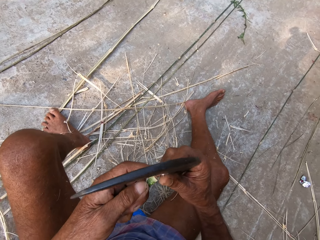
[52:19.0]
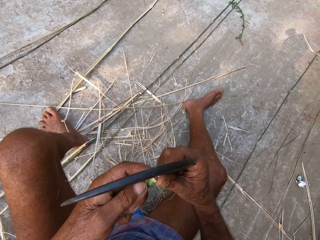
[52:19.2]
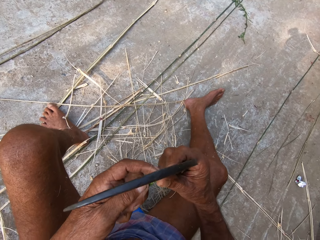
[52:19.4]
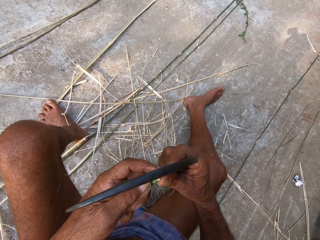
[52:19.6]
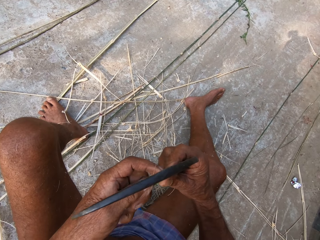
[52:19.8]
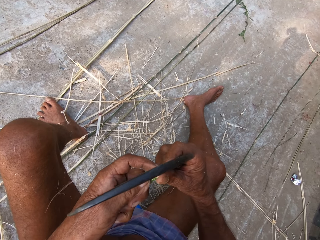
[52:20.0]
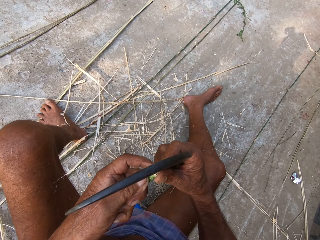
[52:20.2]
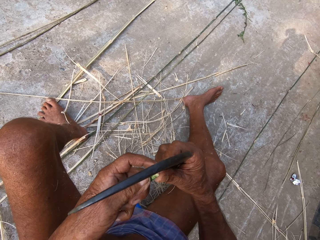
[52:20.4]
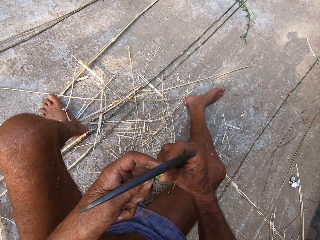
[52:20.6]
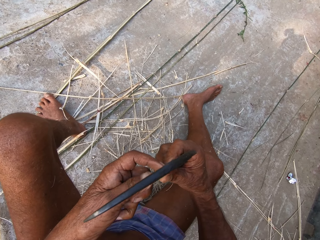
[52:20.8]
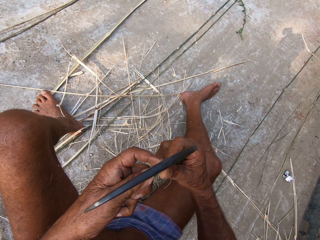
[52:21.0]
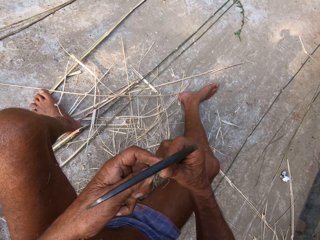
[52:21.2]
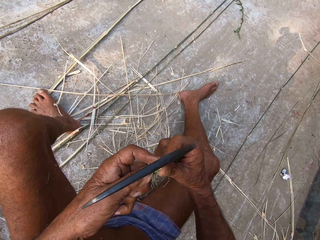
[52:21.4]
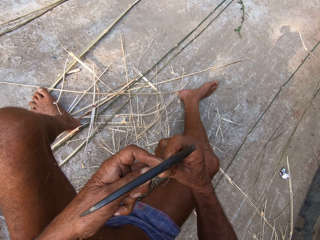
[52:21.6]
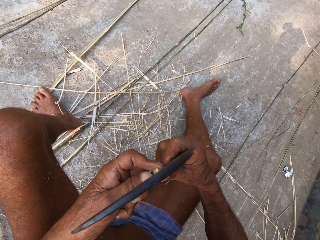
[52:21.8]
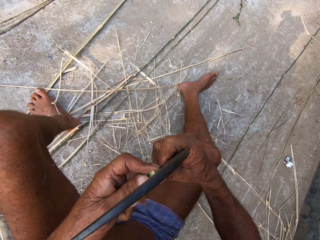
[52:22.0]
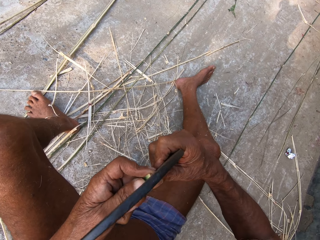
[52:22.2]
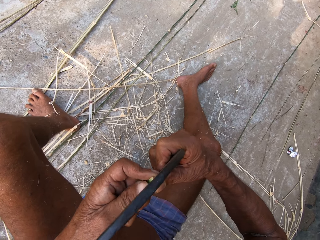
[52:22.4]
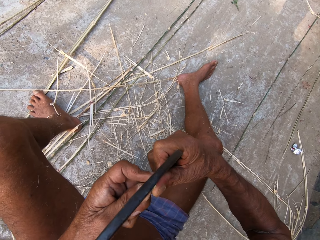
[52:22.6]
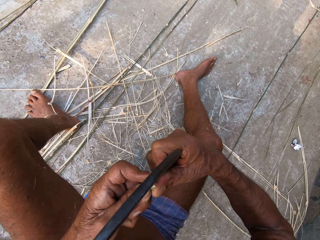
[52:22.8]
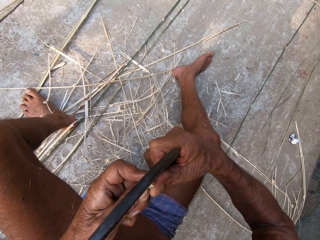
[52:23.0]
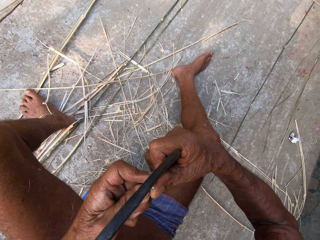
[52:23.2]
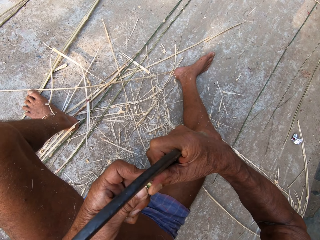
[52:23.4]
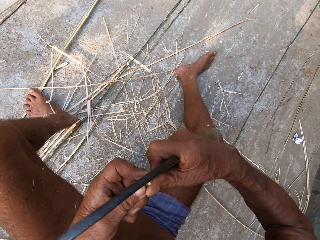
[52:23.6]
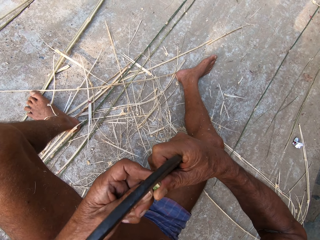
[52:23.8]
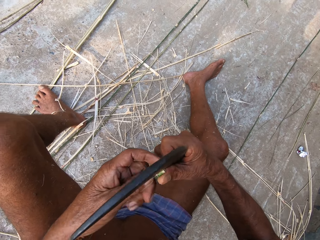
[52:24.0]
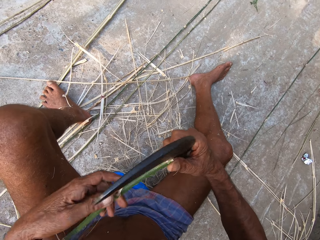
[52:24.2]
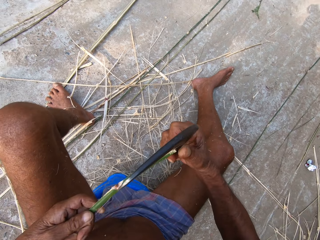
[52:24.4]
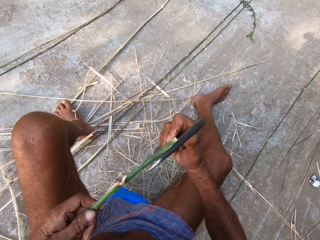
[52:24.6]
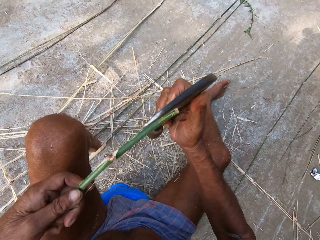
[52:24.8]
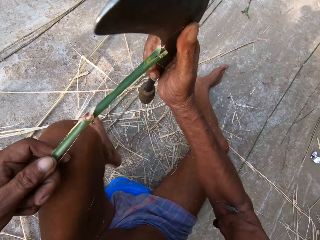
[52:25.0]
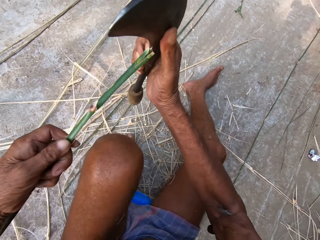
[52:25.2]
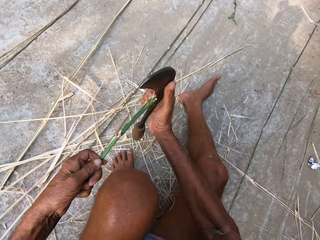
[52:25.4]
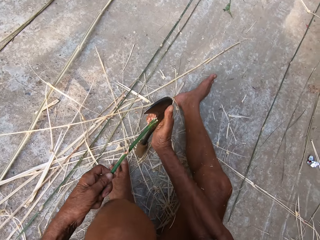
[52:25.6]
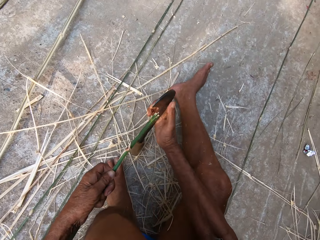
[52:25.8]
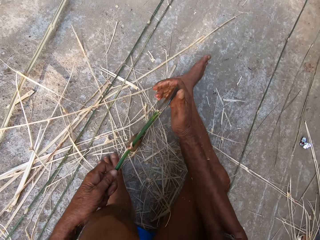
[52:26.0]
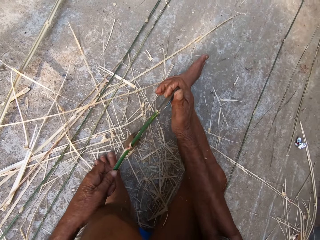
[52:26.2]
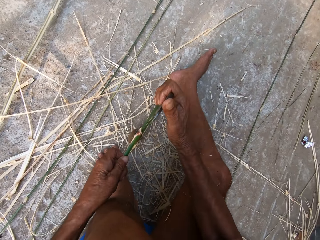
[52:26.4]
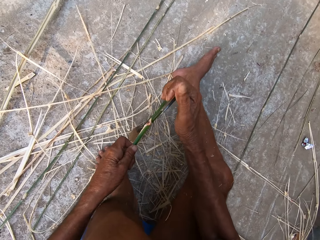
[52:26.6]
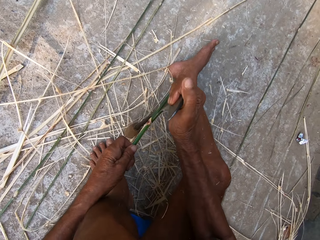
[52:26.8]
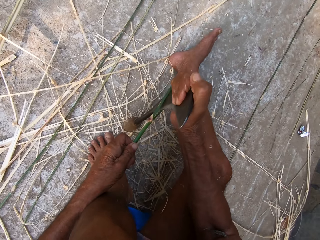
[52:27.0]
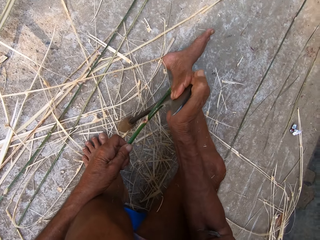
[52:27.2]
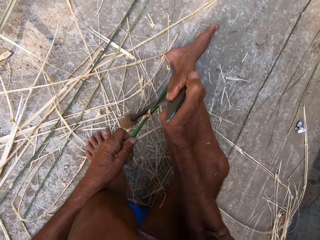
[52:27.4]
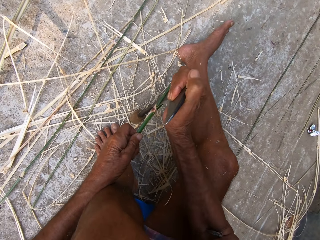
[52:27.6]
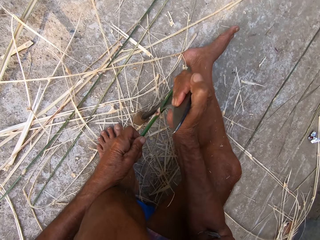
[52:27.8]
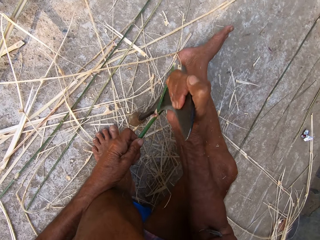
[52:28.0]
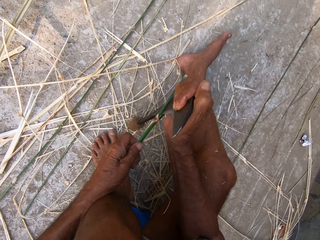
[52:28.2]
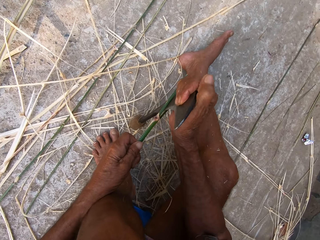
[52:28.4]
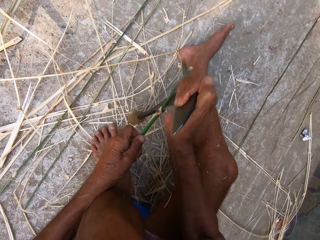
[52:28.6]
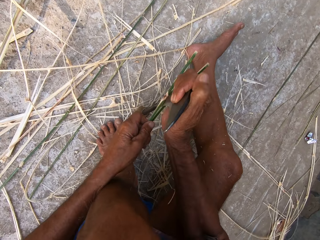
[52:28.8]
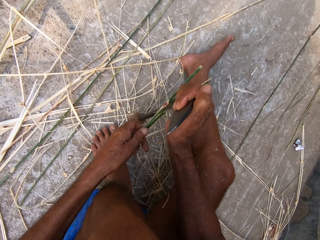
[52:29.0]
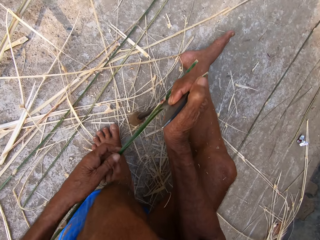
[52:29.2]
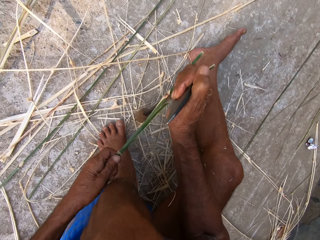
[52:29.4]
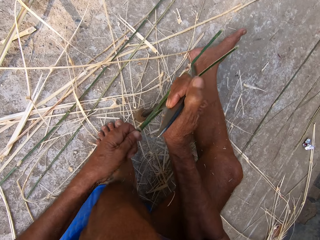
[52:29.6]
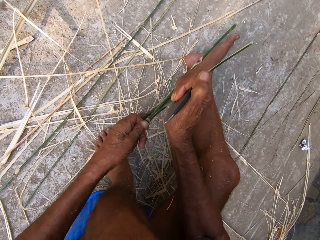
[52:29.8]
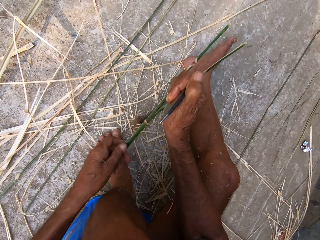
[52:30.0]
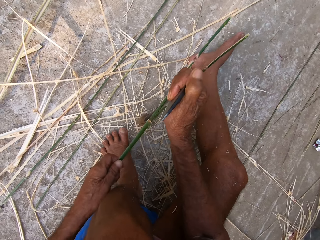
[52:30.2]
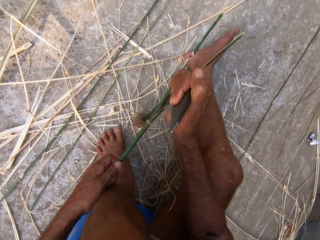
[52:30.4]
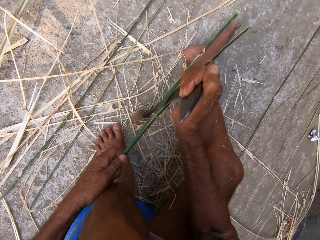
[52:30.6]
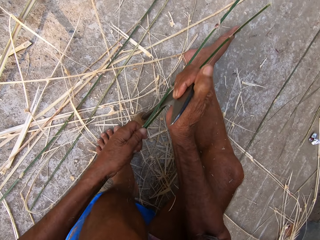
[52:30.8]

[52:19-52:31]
The camera wearer peels the bamboo stick. He places the kukri in his right hand on the bamboo in his left hand. He peels the bamboo stick. He peels it again. He splits the bamboo in his left hand into halves with the kukri in his right hand. He peels the bamboo stick. He places the kukri on the floor with his right hand. He peels the bamboo stick. He peels it again.

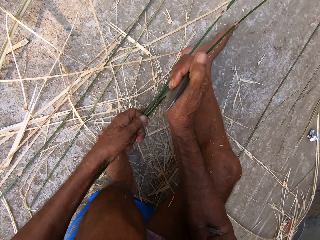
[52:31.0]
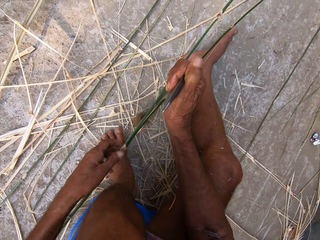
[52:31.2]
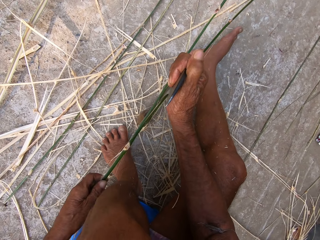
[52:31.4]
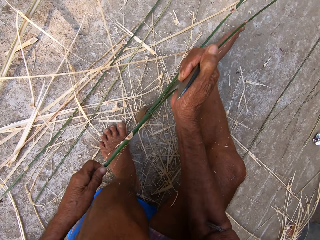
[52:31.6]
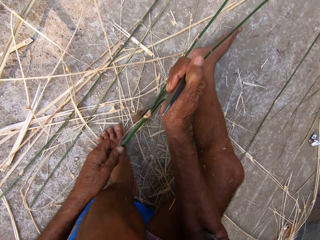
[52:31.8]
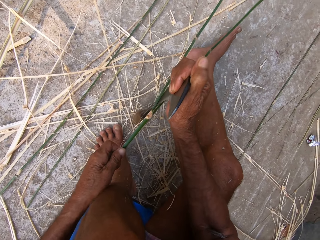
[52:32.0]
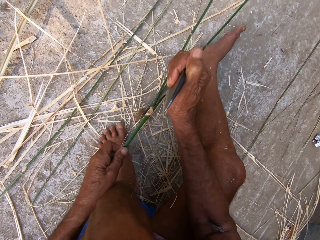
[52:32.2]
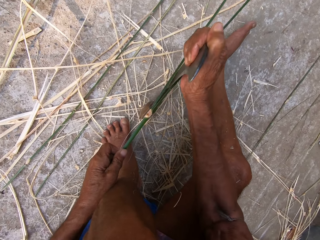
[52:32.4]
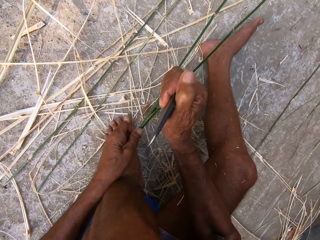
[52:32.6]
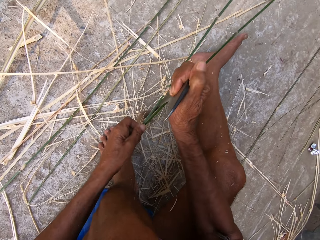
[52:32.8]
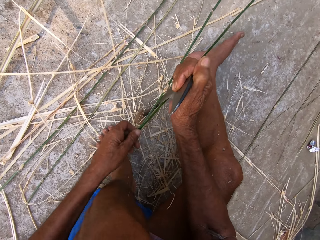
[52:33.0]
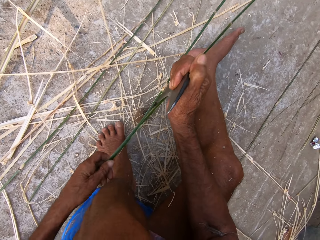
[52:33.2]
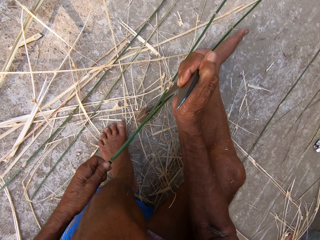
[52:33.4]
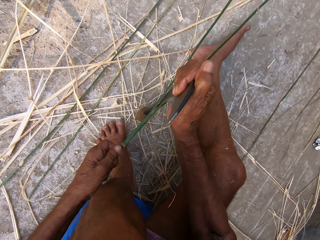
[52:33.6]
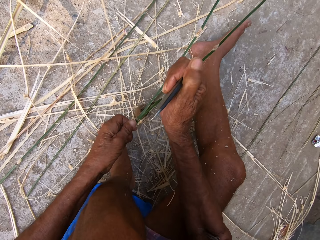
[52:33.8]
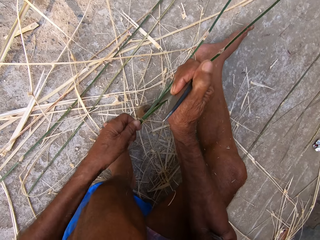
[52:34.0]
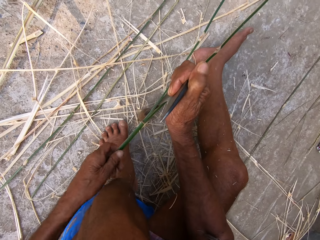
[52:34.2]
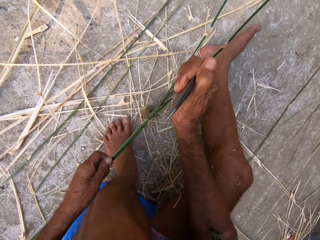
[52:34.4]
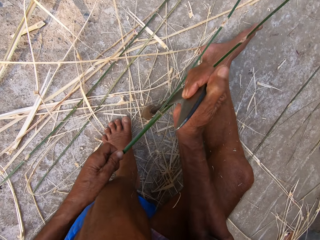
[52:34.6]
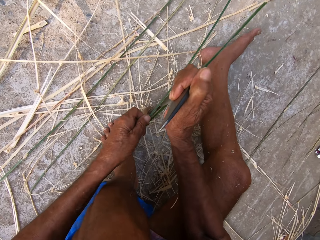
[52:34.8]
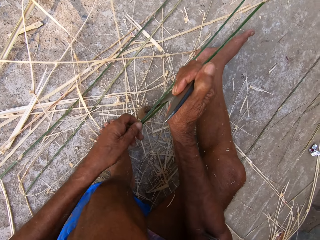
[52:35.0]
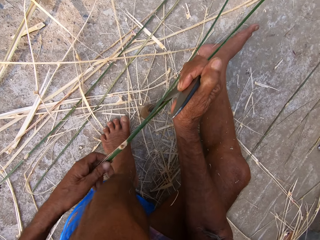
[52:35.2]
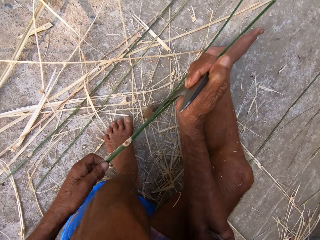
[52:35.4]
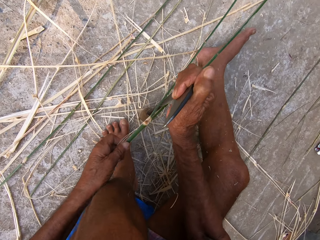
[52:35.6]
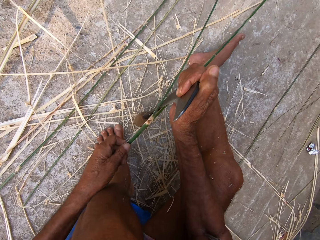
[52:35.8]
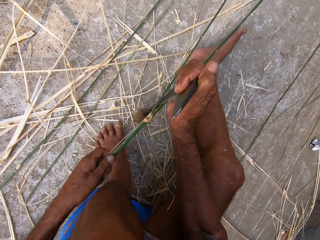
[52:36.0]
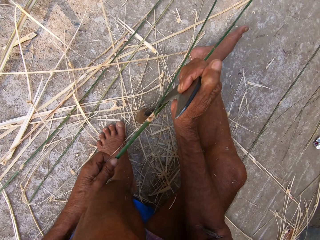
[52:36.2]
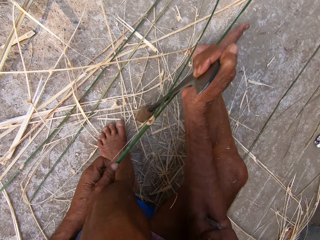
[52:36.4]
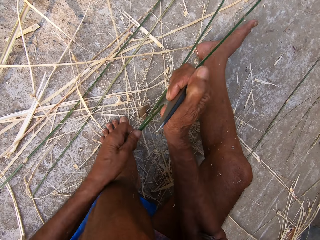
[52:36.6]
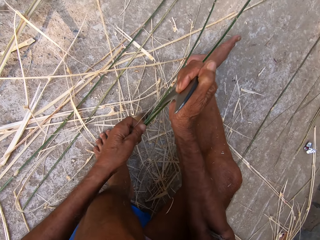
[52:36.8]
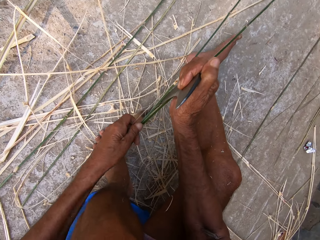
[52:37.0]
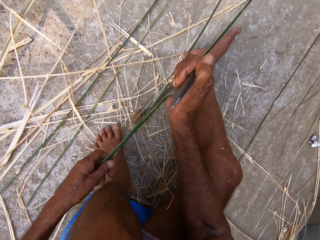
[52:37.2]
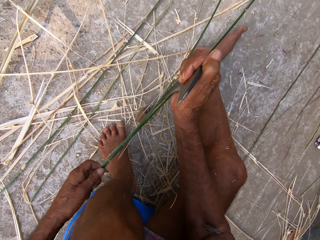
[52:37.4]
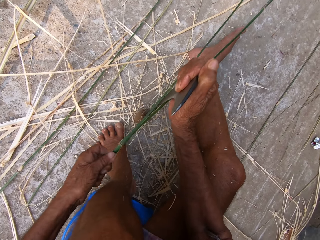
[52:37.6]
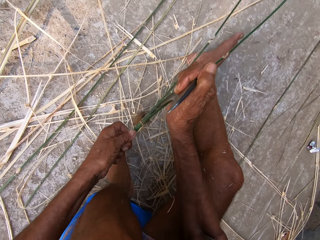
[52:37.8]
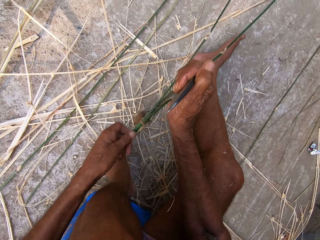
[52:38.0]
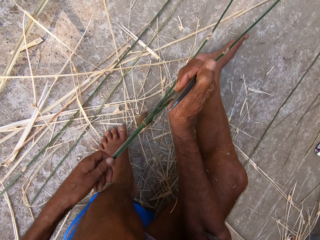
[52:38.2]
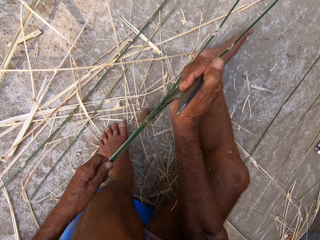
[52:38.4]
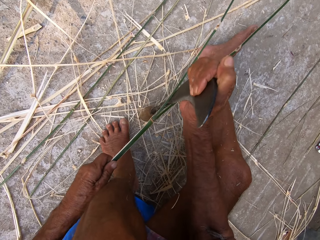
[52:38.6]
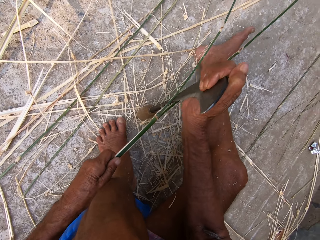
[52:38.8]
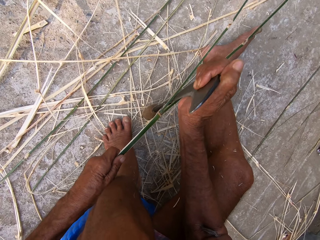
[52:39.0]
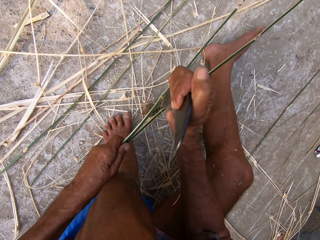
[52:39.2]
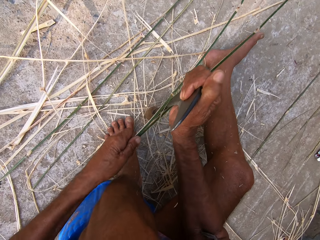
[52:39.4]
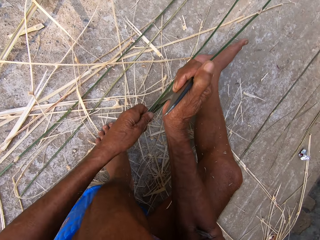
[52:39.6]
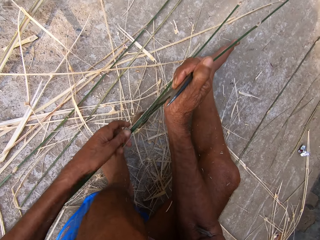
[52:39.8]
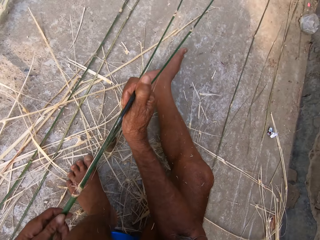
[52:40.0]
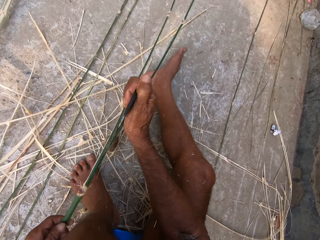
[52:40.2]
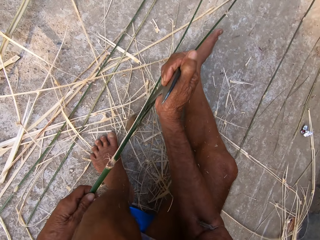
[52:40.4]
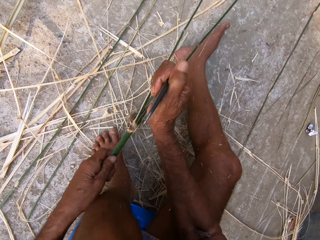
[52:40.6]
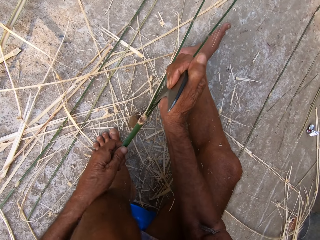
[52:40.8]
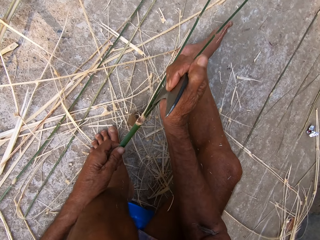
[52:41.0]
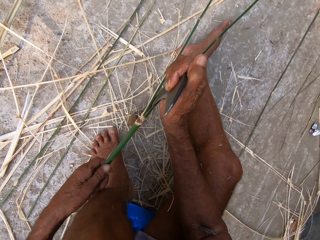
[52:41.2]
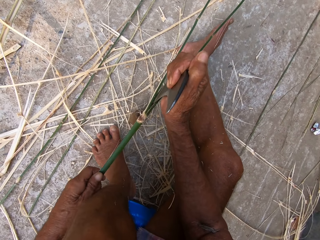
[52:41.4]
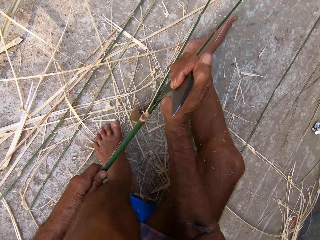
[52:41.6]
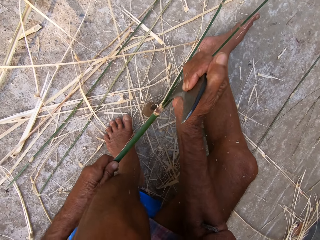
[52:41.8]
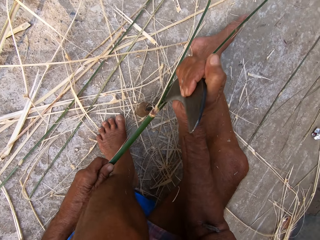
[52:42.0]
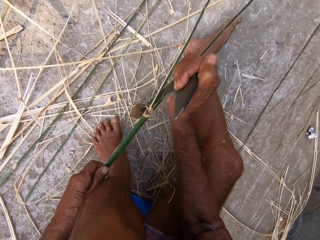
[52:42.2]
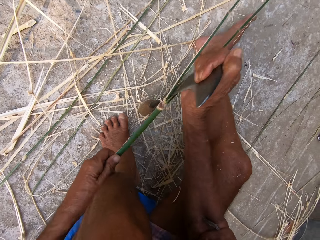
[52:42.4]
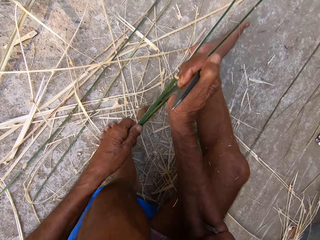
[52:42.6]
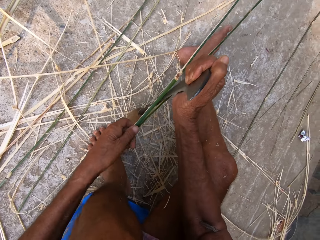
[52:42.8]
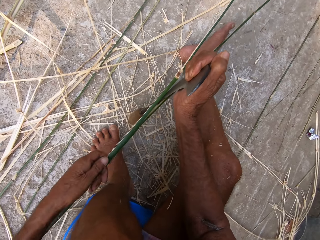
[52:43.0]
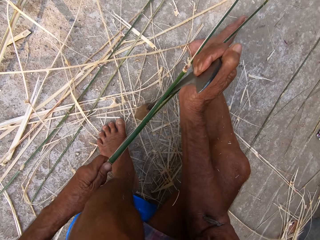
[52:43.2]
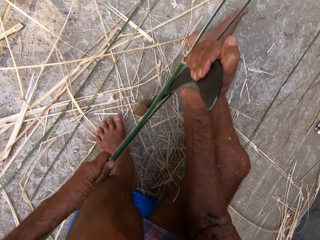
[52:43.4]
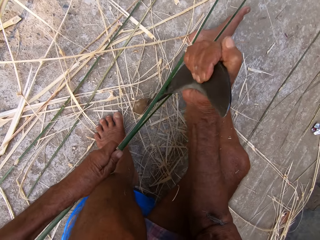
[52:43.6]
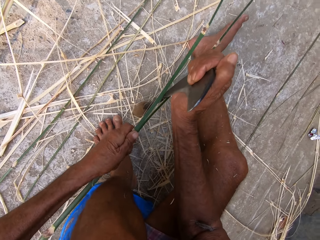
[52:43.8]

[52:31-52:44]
The camera wearer peels the bamboo stick. They peel the bamboo stick repeatedly.
